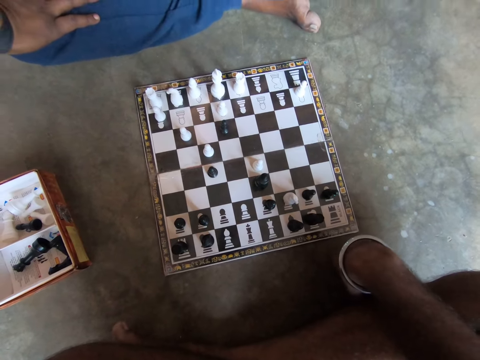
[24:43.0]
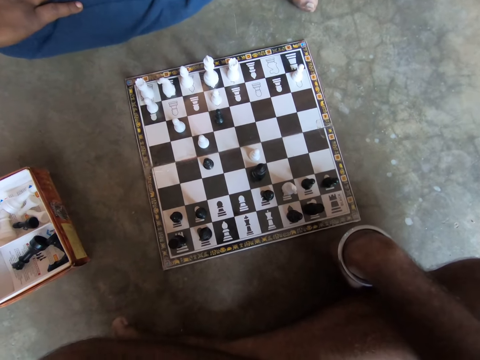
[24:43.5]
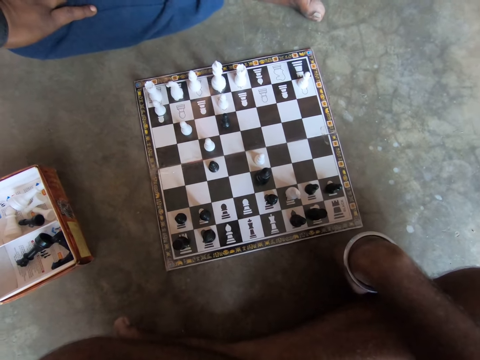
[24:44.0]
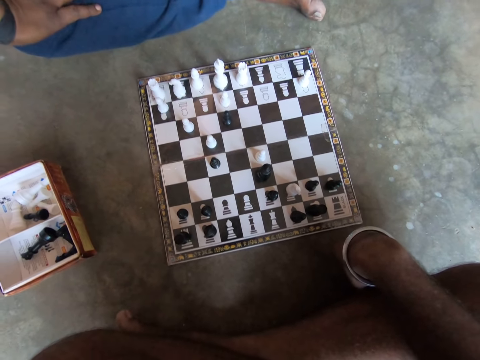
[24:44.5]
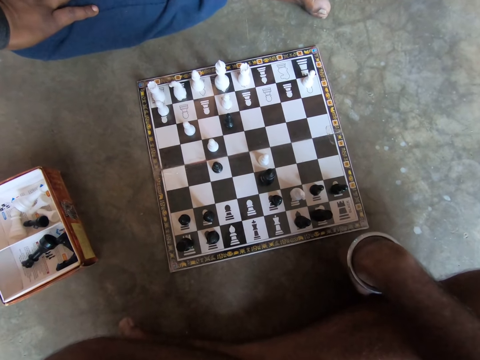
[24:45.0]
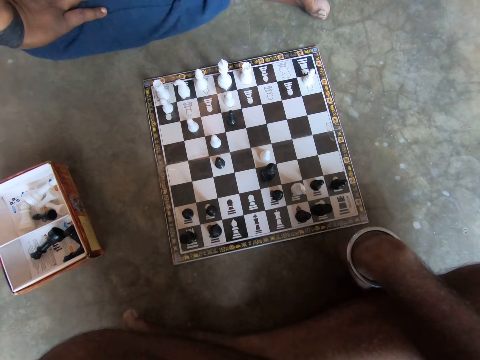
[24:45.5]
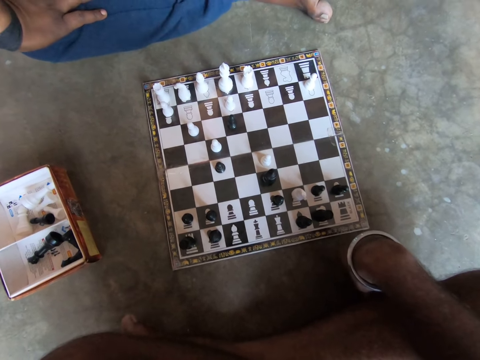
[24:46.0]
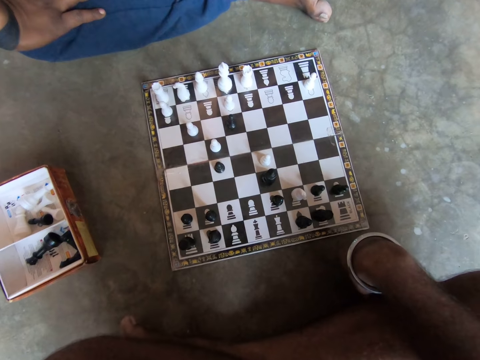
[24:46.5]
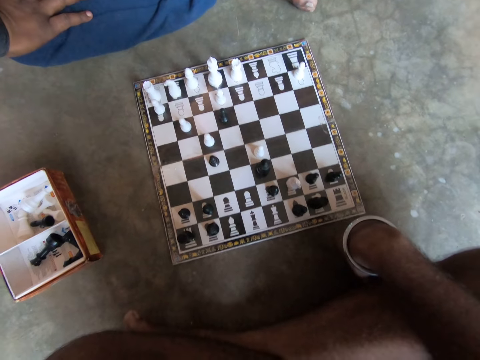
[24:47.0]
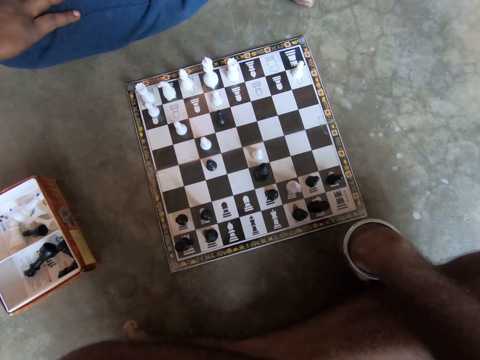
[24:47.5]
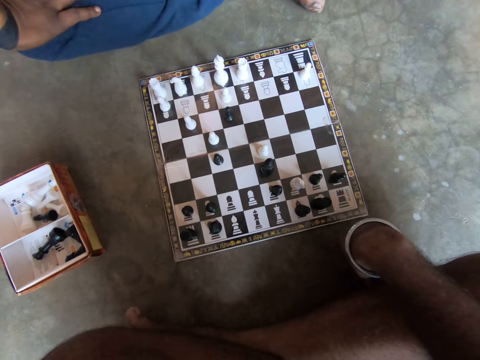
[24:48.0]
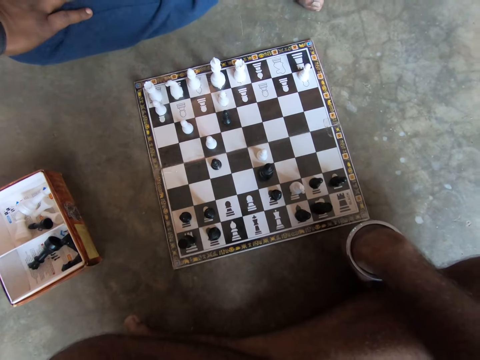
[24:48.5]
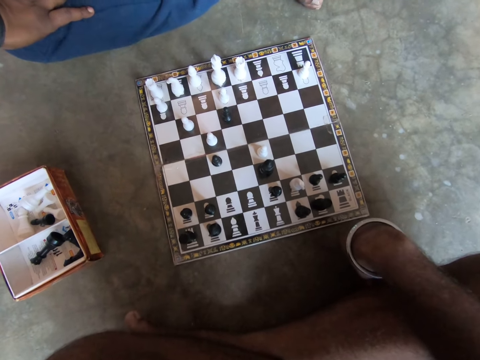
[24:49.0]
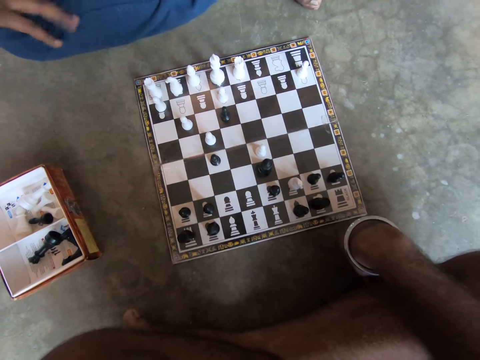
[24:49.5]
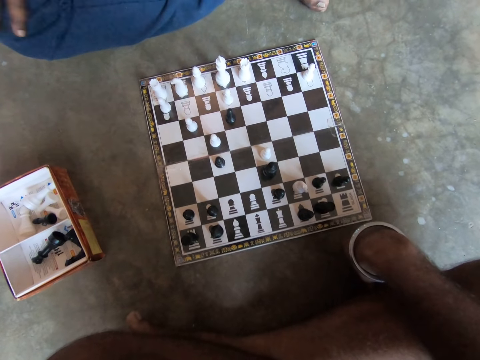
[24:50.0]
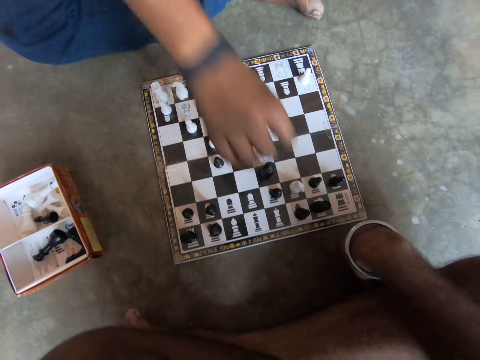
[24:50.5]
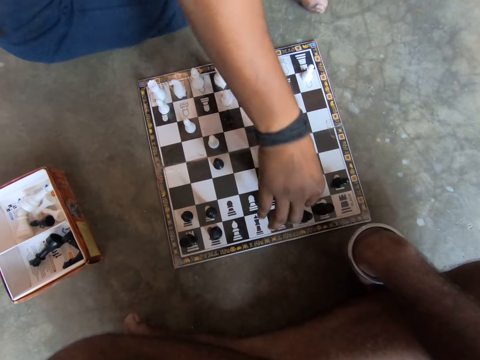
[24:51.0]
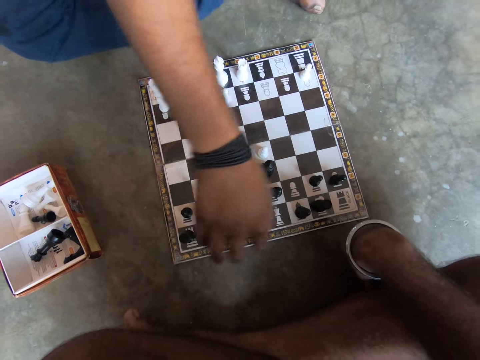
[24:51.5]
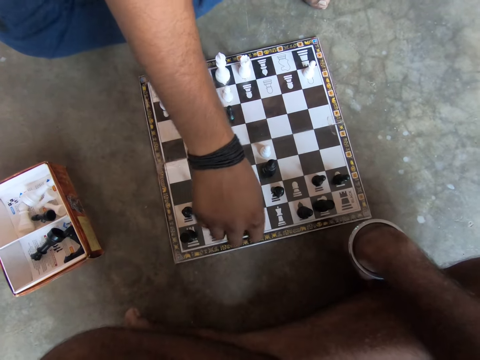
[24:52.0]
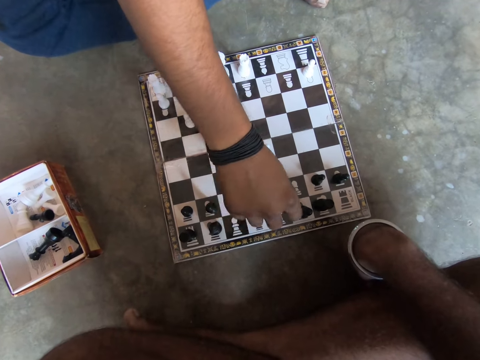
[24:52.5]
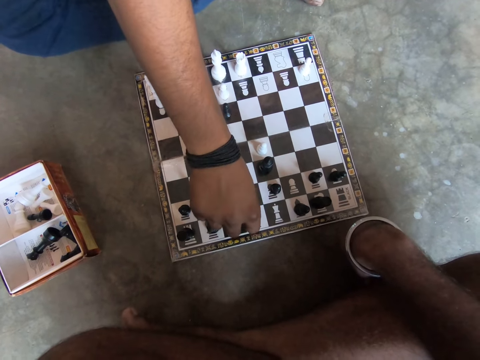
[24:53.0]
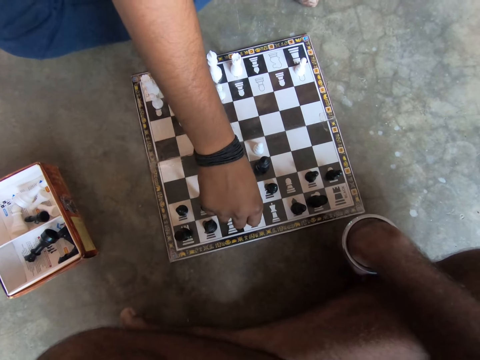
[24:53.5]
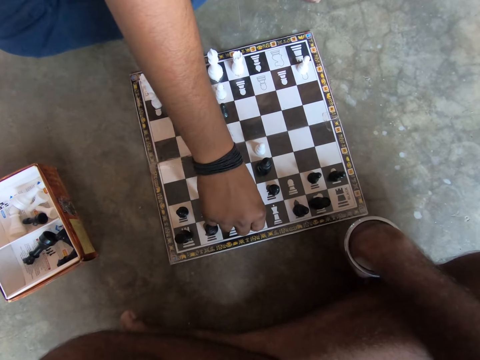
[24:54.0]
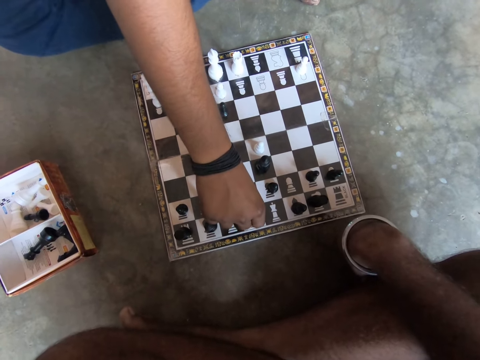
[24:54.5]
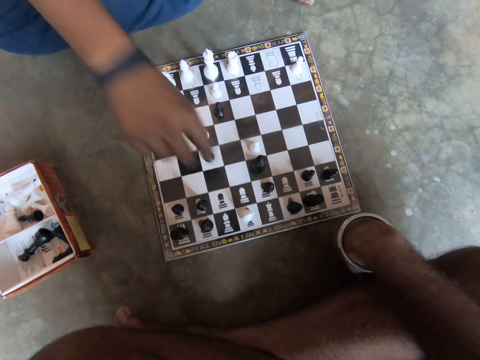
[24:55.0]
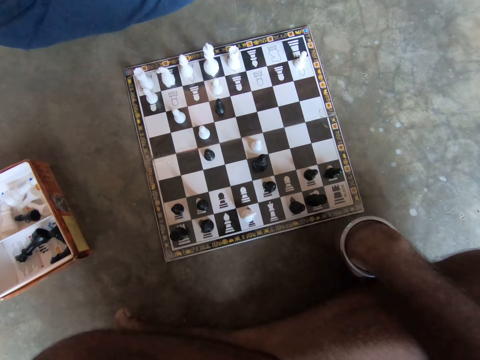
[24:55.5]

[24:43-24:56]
A man plays a chess piece on the chessboard with his right hand.

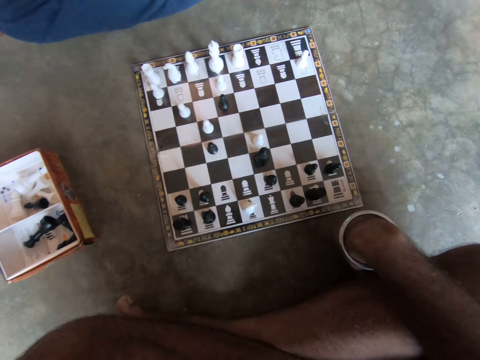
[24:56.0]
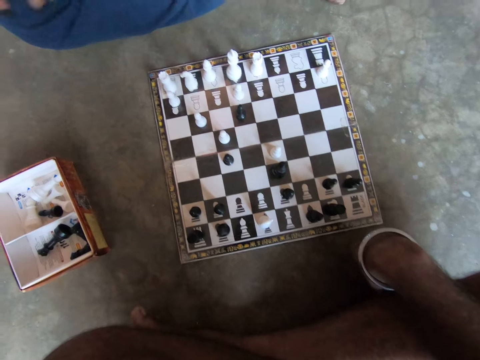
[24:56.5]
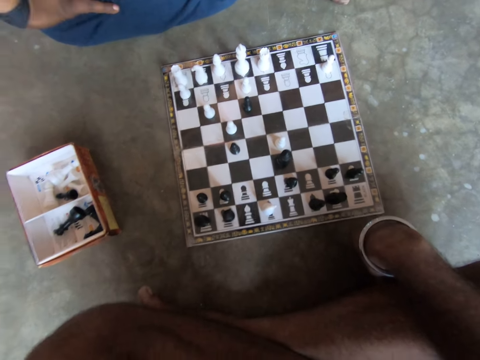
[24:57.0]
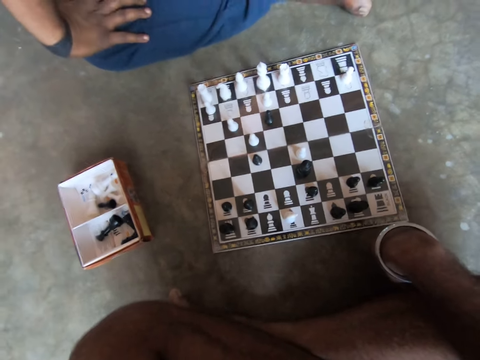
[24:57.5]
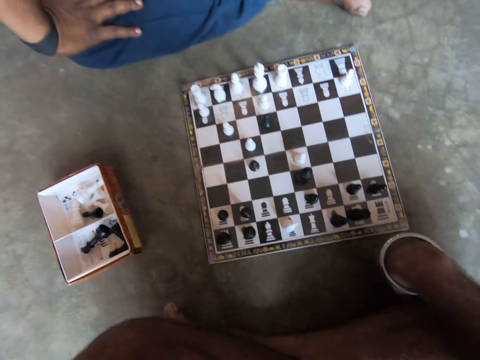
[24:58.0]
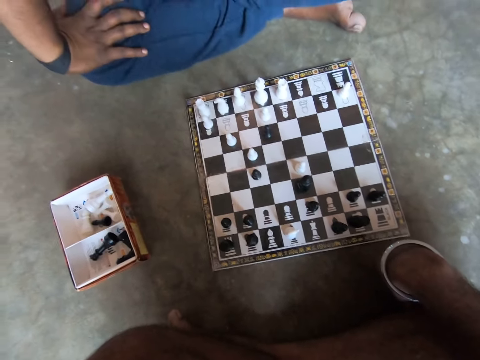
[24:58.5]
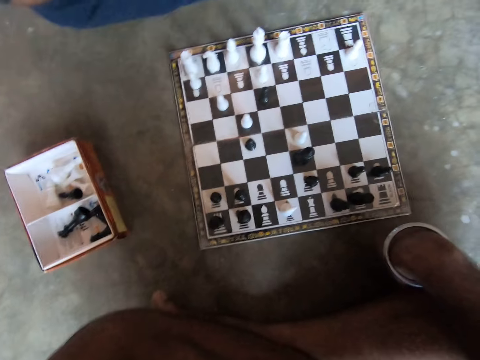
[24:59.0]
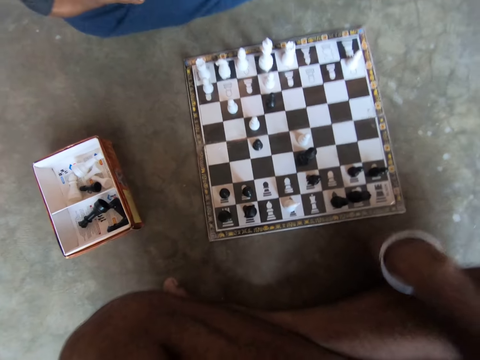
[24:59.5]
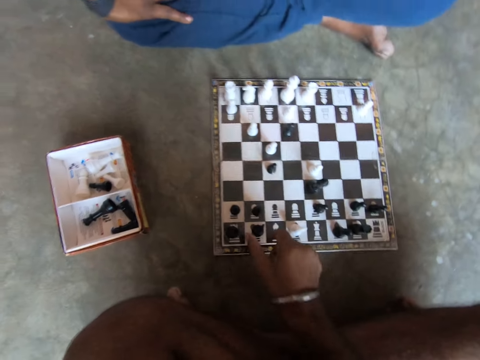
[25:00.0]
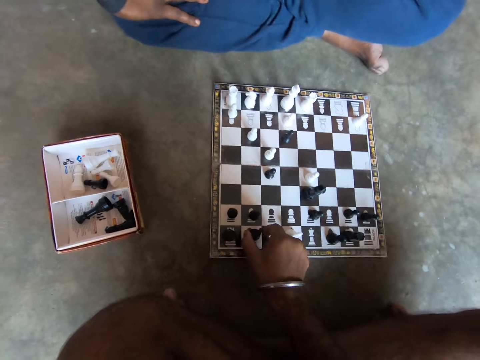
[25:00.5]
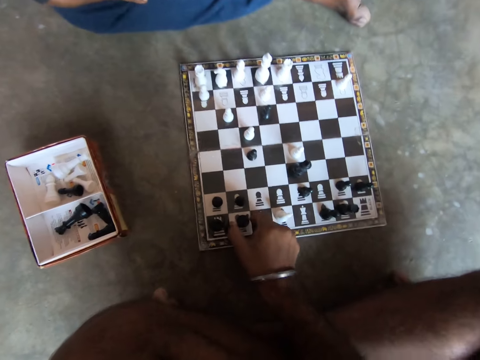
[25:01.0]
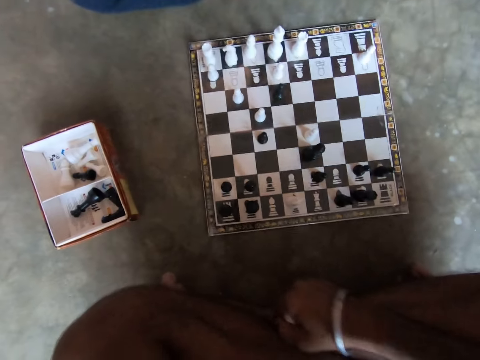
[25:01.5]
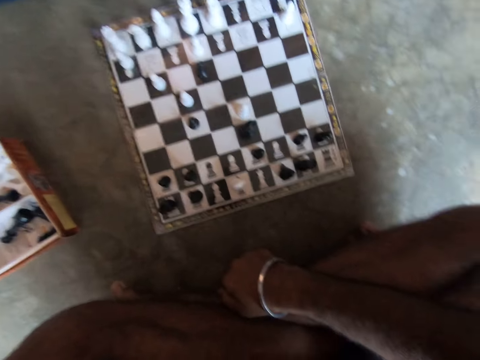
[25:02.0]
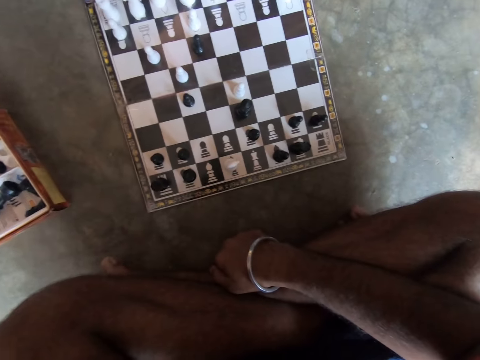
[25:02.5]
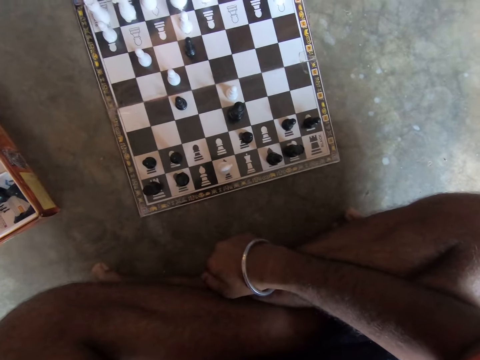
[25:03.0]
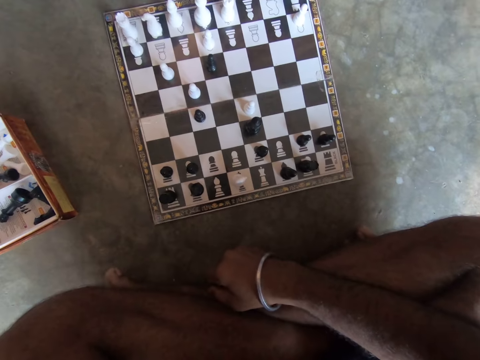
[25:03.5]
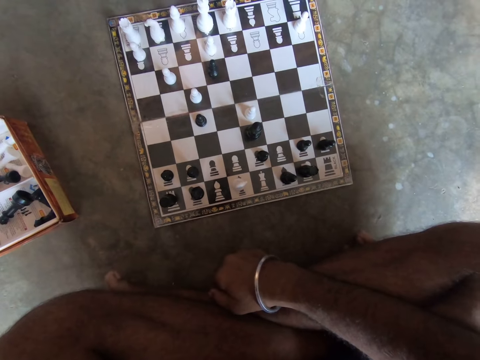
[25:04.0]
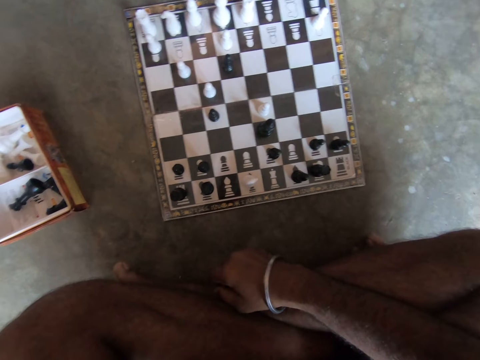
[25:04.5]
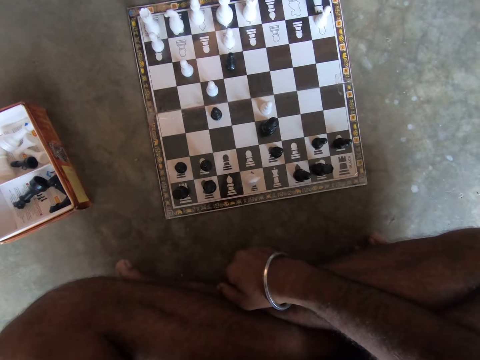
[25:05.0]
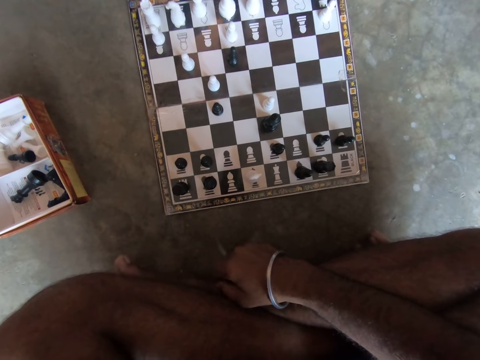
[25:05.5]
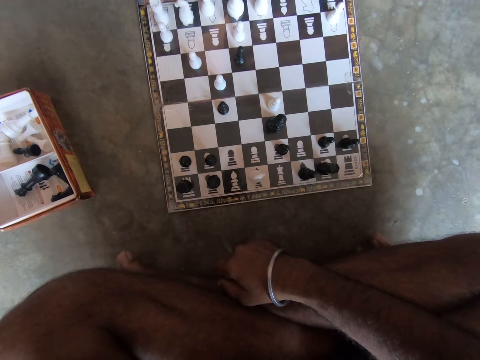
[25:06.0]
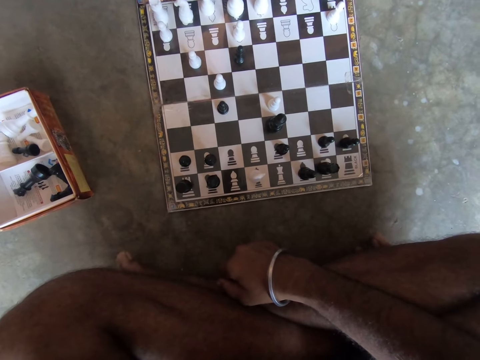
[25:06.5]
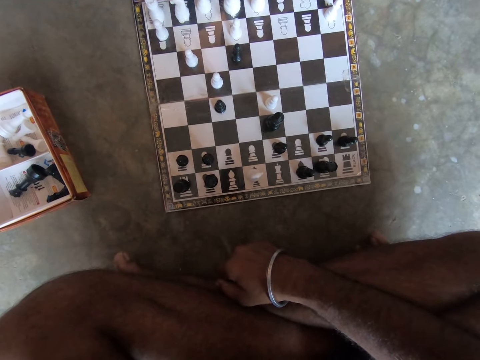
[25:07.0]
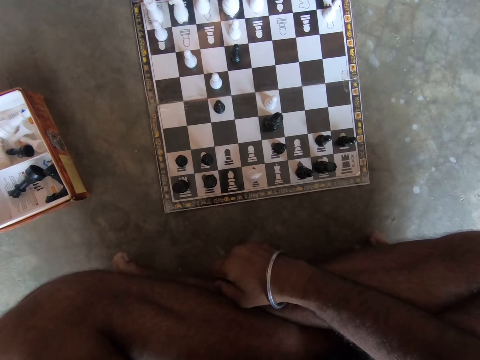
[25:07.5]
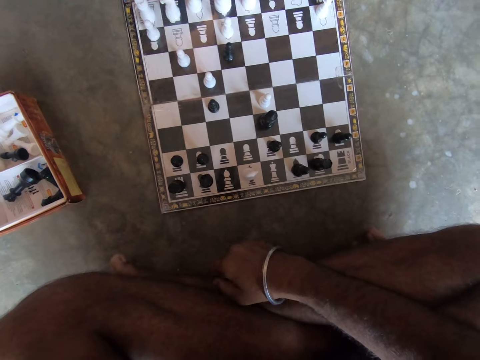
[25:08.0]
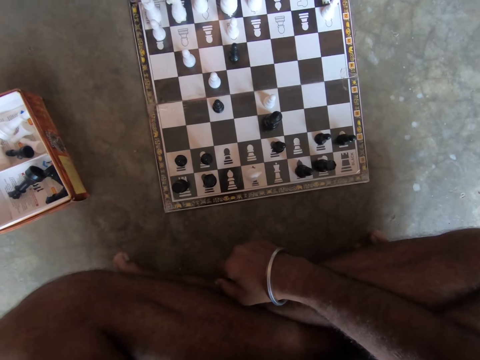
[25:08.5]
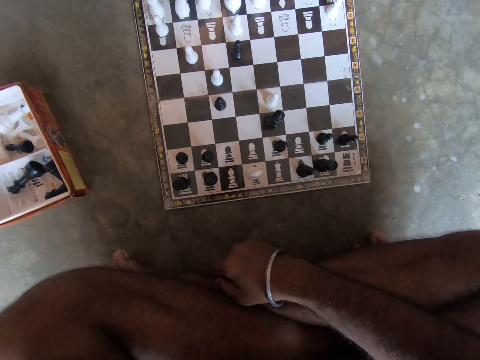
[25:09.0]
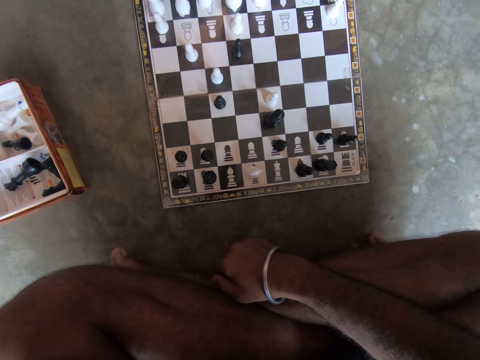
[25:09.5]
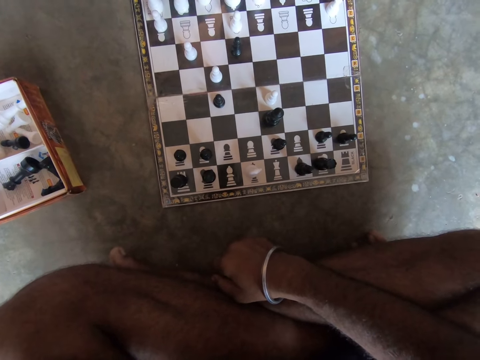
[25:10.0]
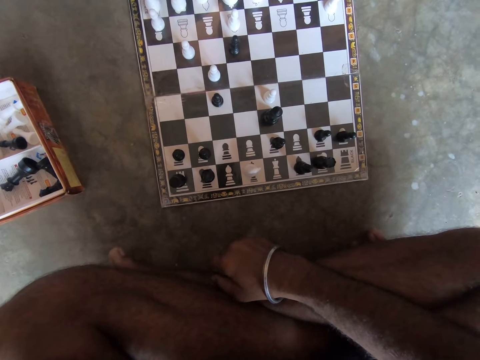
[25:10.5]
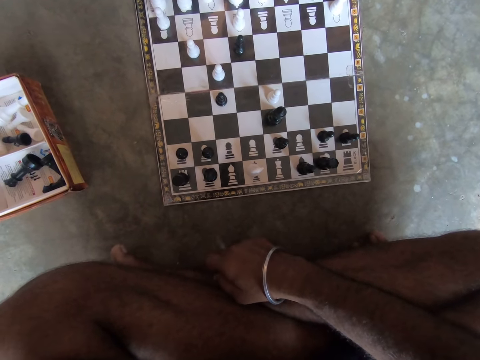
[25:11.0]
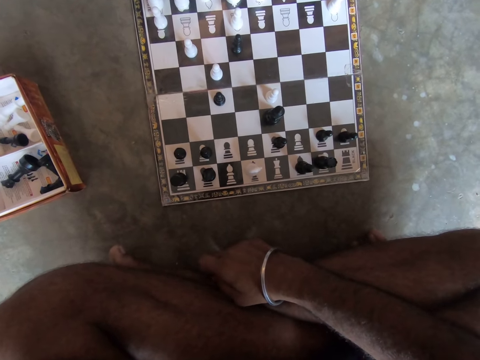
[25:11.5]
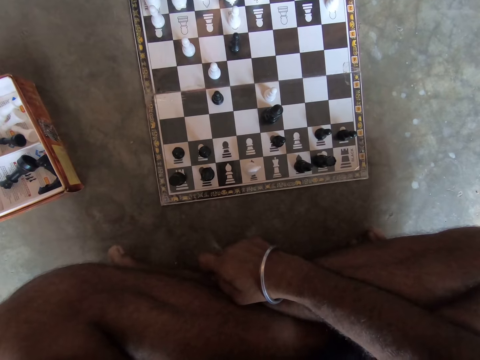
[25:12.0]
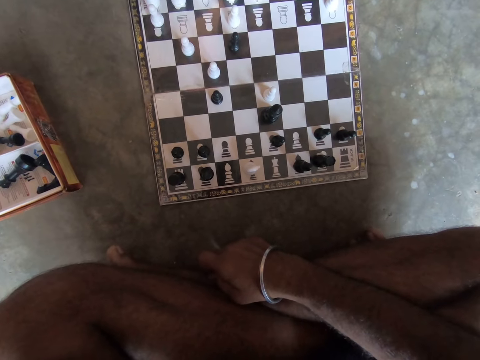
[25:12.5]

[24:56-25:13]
A man places his right hand on his knee. The camera wearer plays a chess piece on the chessboard with his right hand. He touches the chess piece. He scratches his leg with his right hand. He hits the floor with his fingers.
